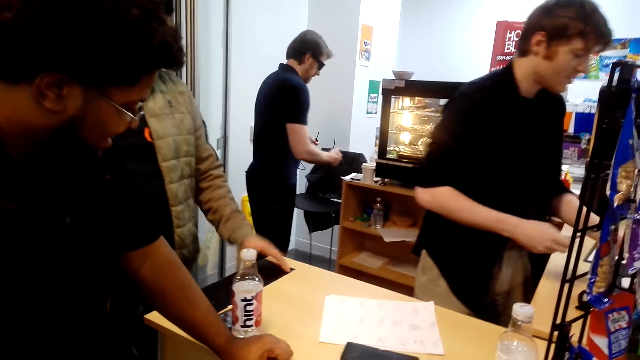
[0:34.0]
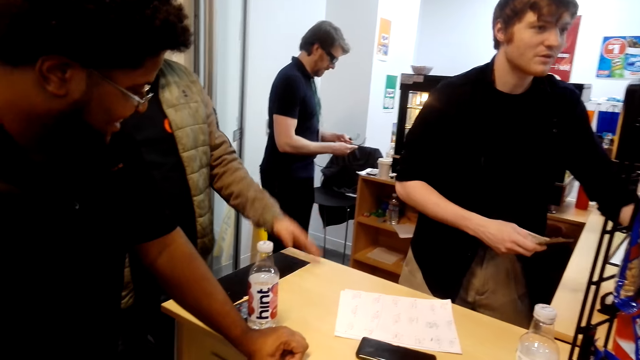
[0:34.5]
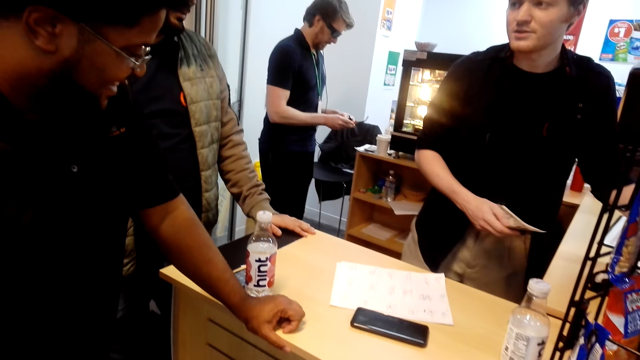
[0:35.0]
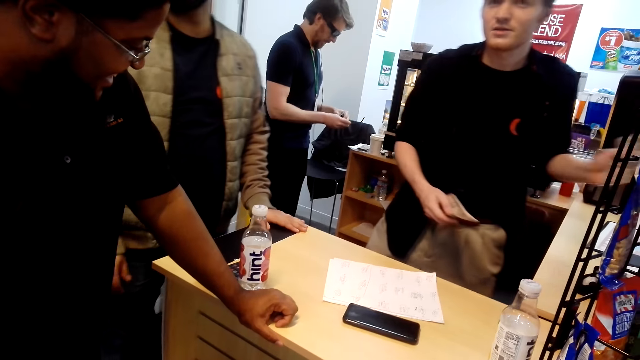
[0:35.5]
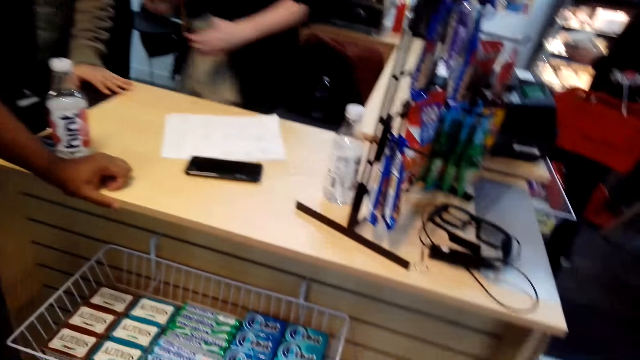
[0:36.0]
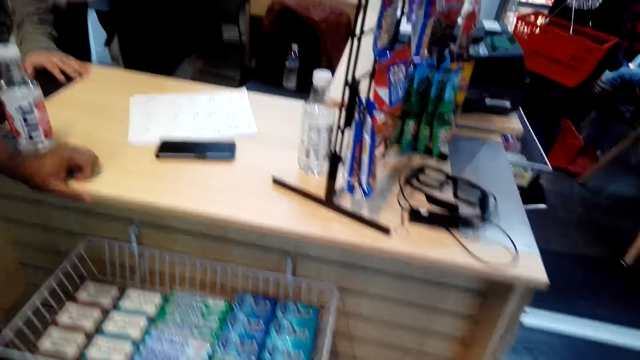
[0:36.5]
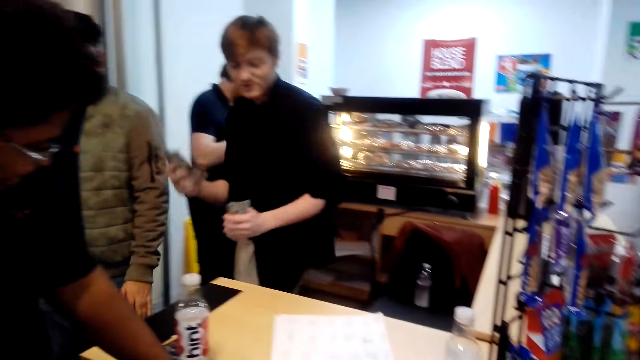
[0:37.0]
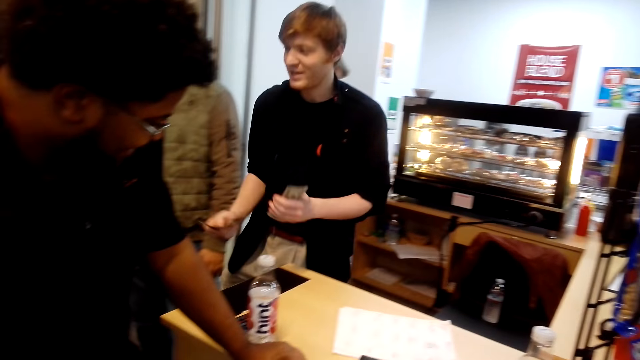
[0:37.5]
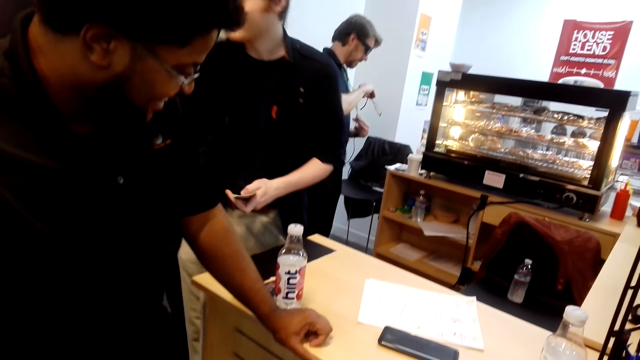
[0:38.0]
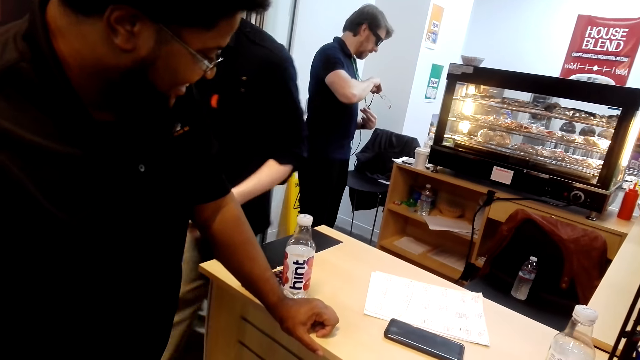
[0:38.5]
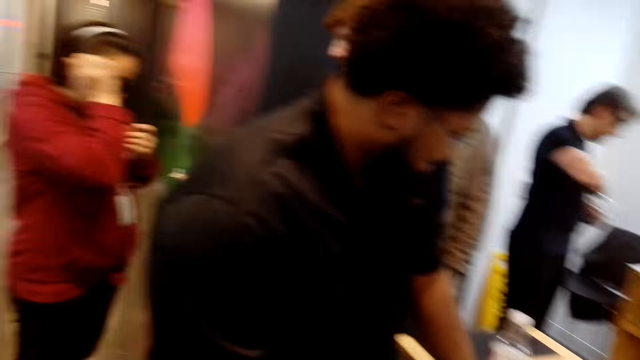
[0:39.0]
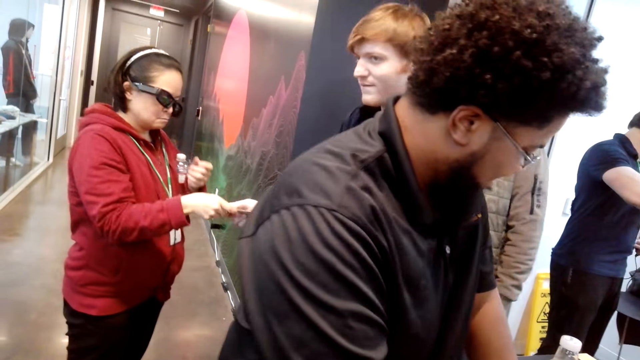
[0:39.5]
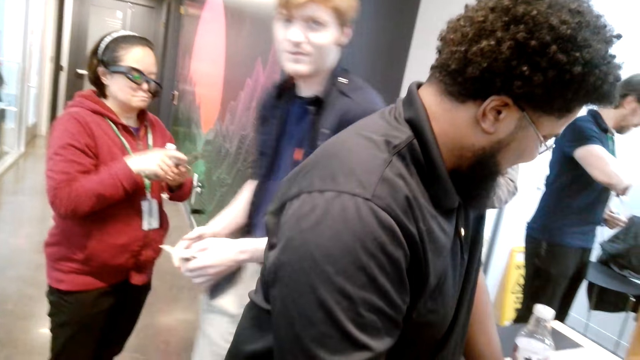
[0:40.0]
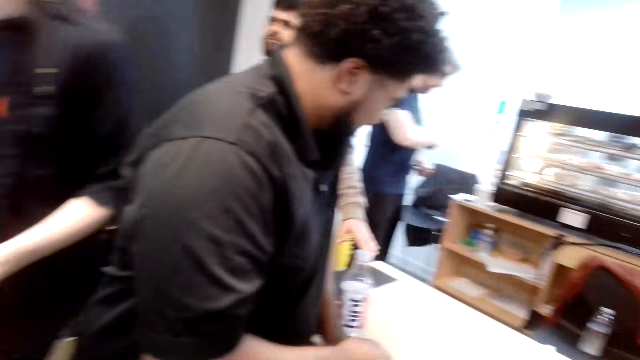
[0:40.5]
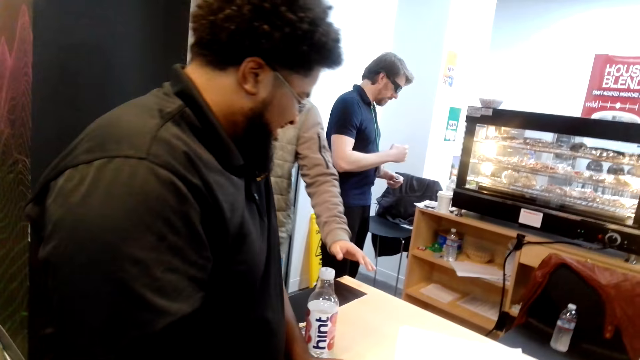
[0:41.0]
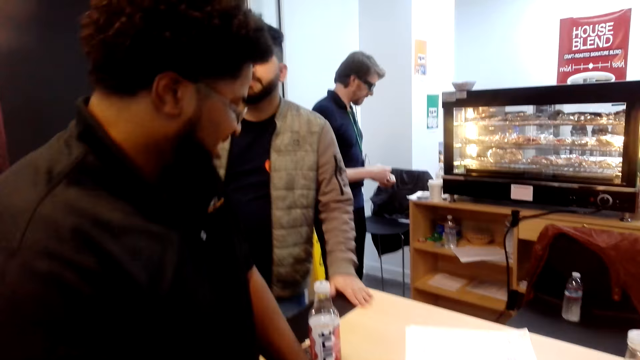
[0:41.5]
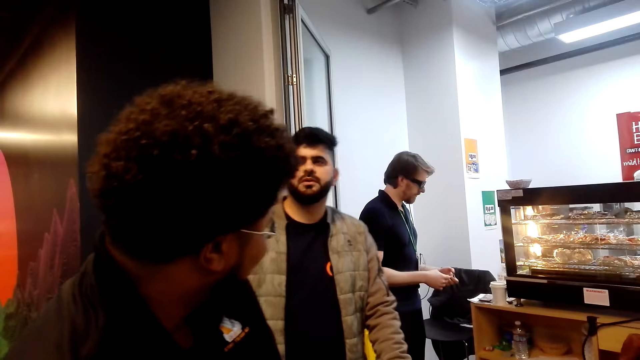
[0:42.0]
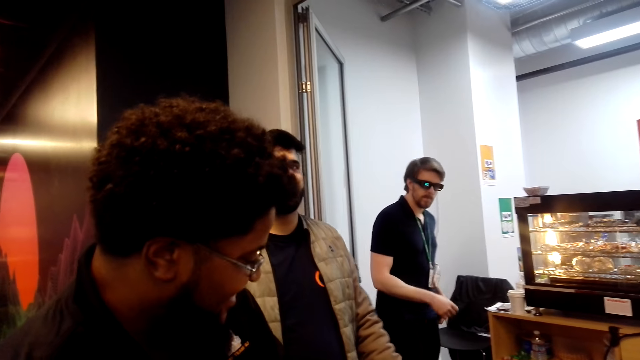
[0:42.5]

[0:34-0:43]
A man walks out of the counter. The man gives cash to a woman.

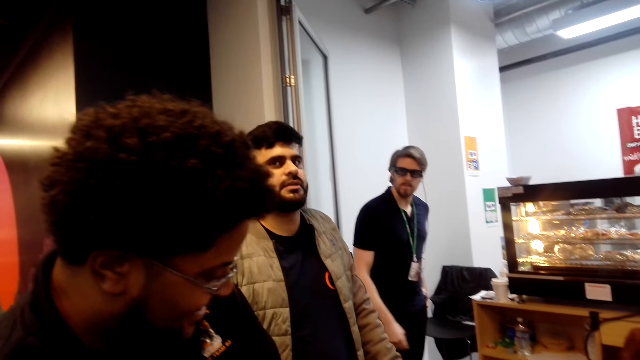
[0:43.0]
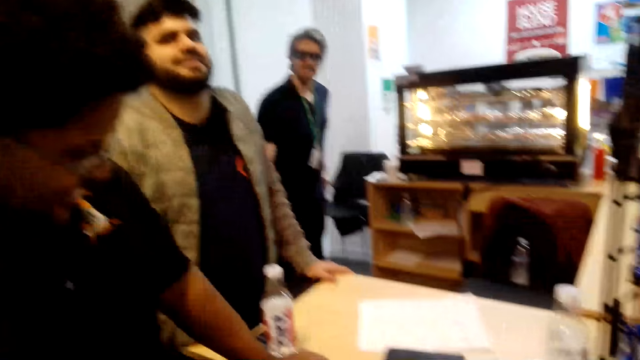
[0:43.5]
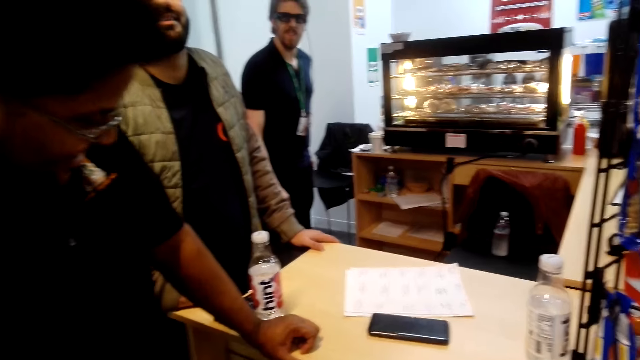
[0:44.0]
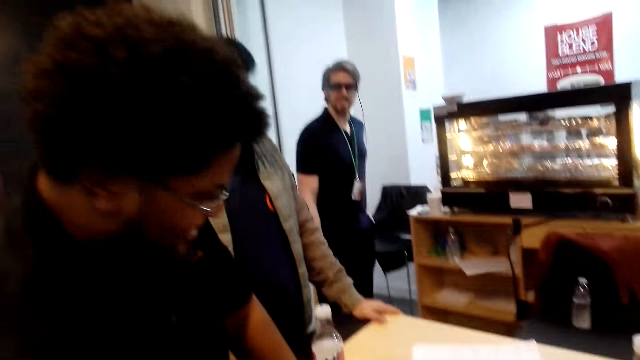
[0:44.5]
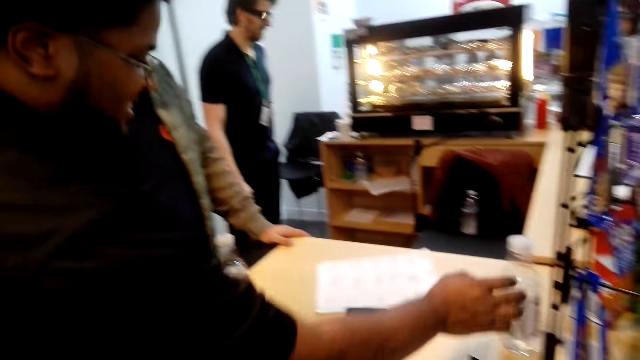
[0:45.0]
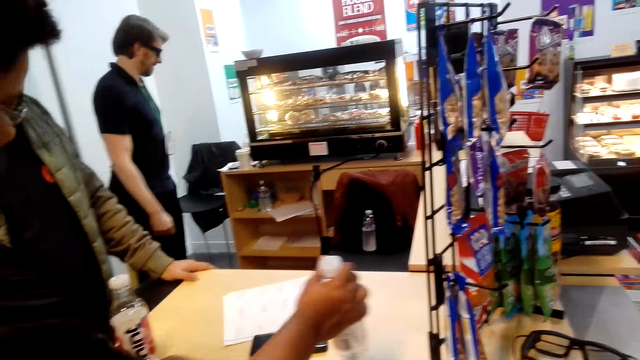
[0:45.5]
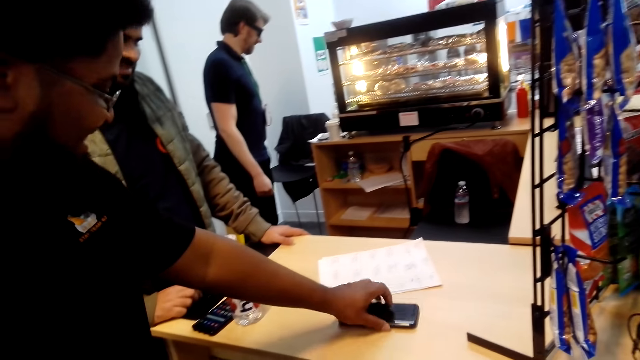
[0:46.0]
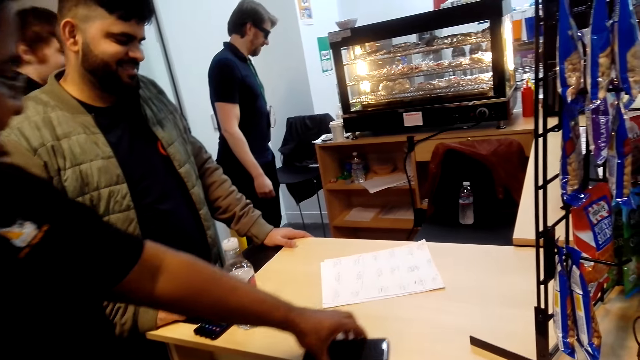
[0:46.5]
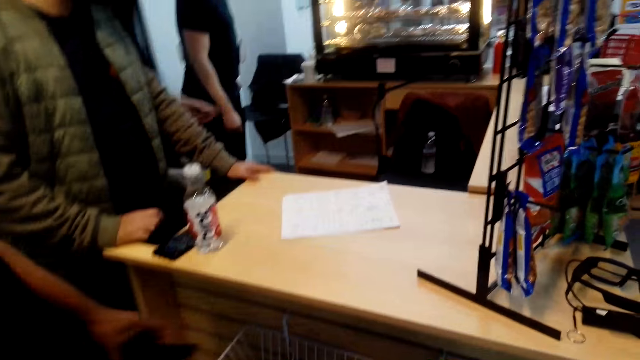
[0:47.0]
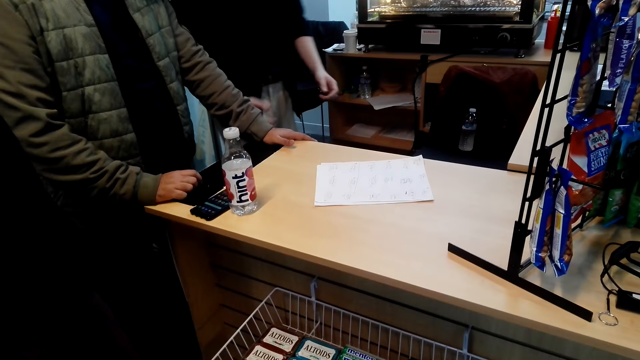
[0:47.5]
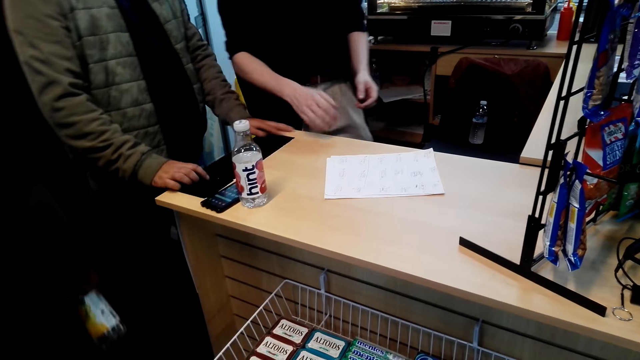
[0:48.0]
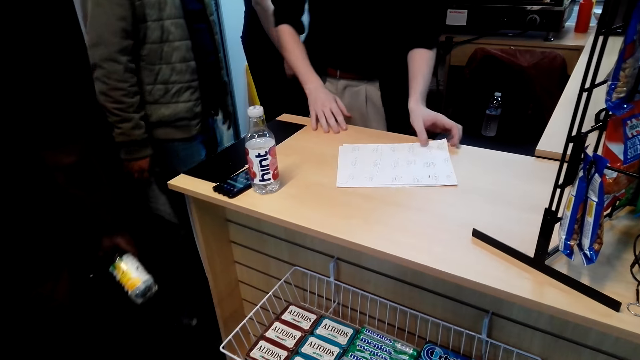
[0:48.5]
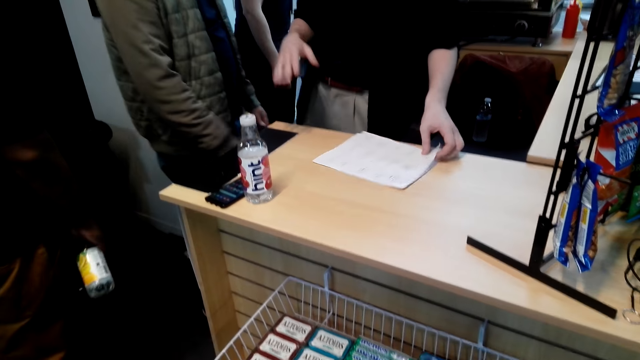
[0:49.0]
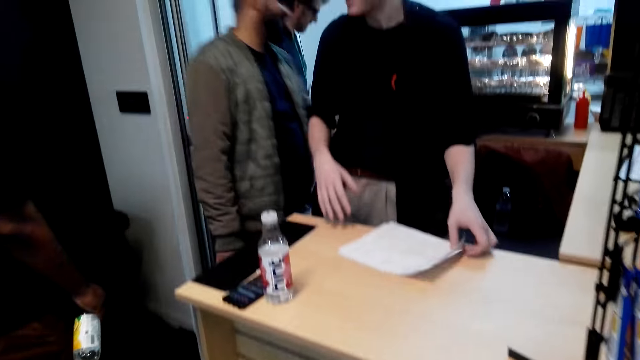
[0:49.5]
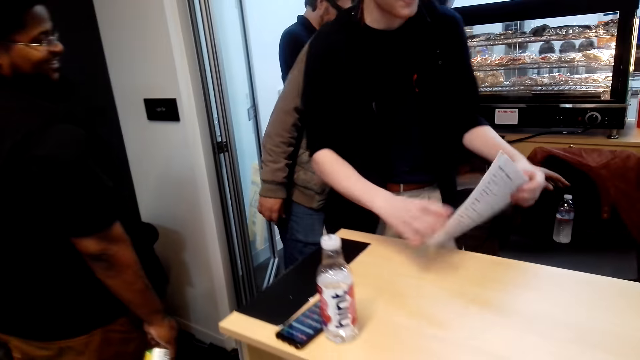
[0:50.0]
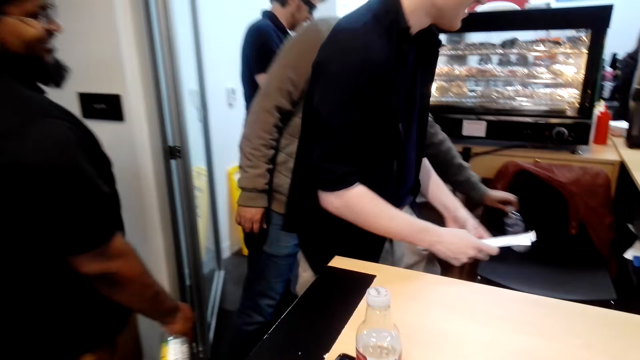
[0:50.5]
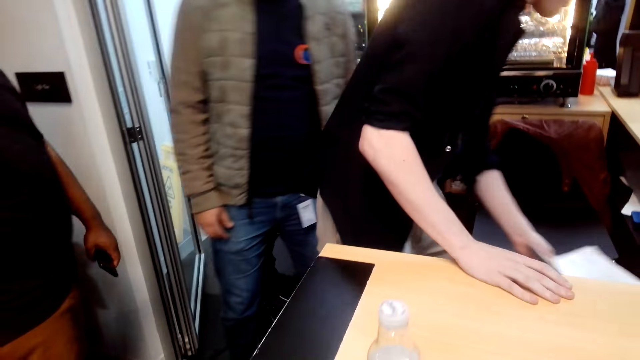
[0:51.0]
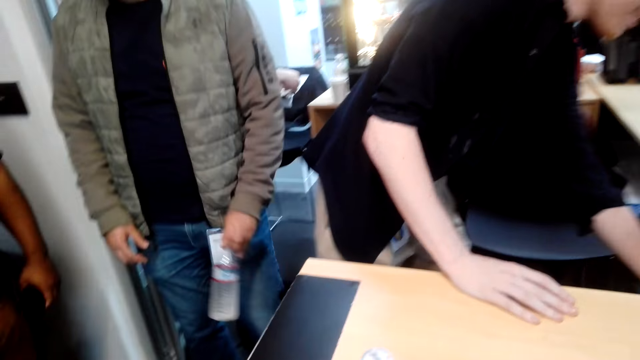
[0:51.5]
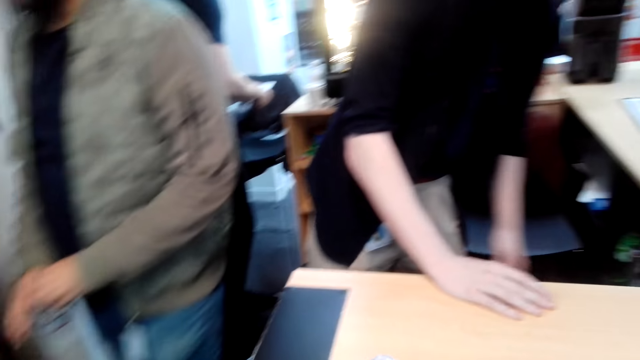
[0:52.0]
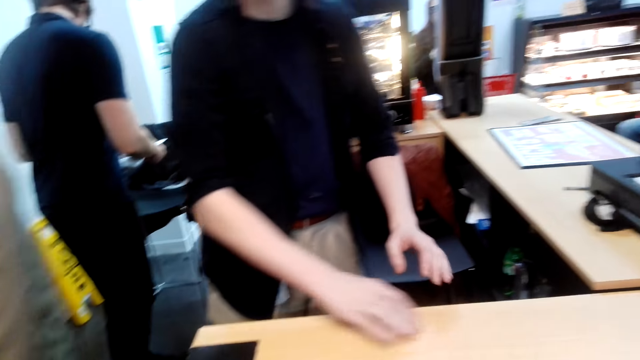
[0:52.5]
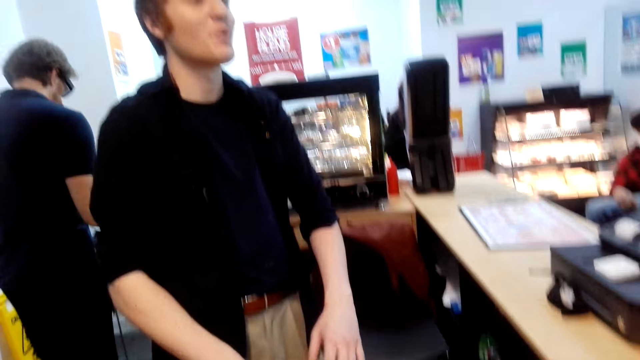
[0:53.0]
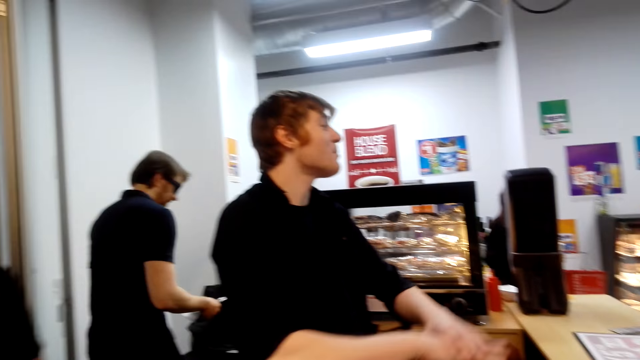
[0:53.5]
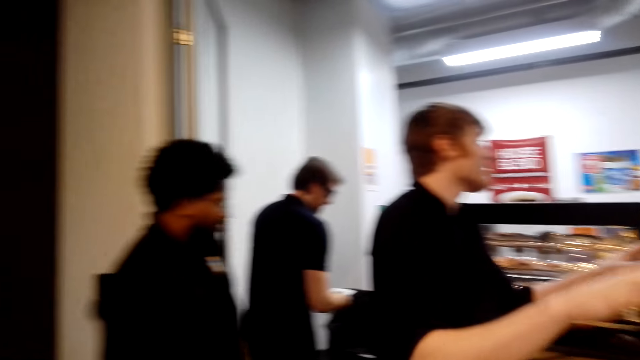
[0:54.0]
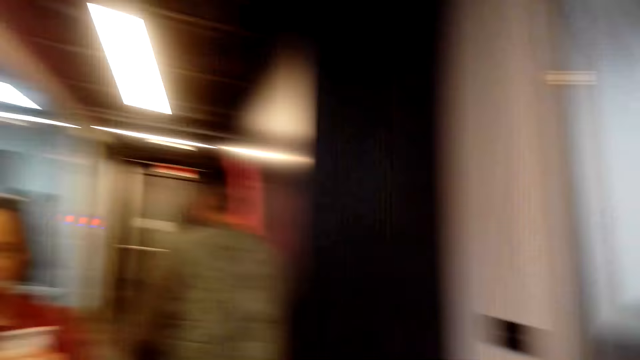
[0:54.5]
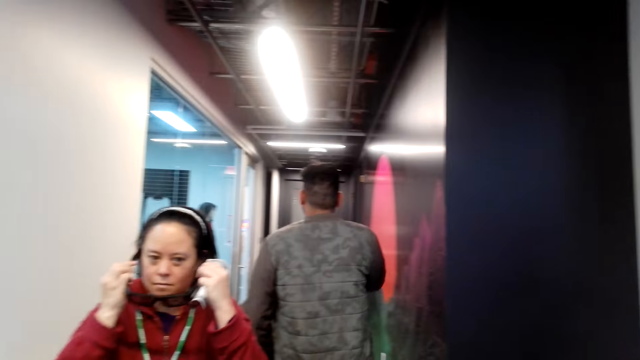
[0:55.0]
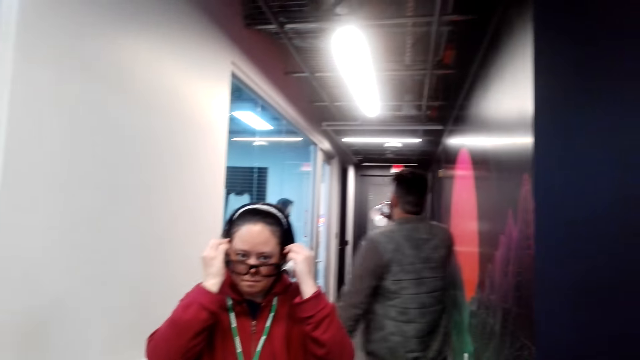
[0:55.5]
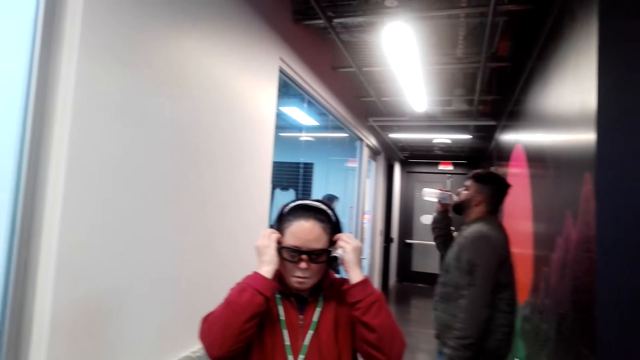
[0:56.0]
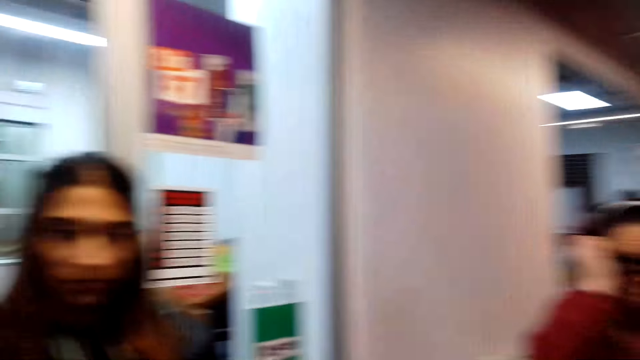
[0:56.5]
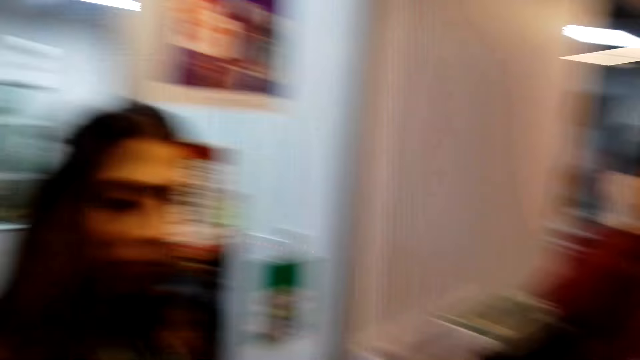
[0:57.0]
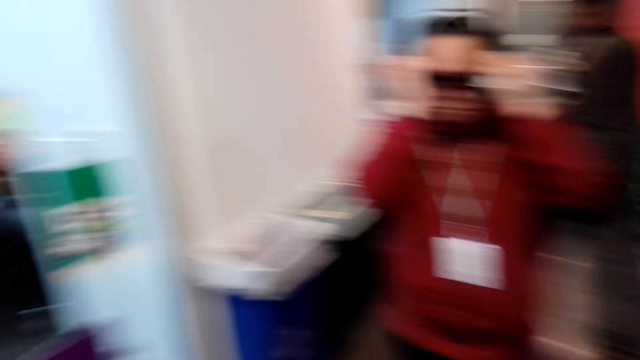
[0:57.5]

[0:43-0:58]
A man interacts with another man. The other man picks up the phone and the bottle. A third man picks up a sheet of paper. The first man walks at the supermarket. The third man puts the paper away. A woman wears the spectacles.
